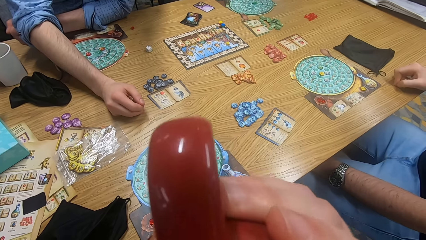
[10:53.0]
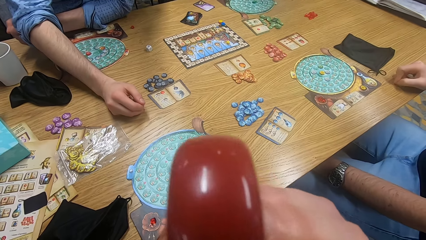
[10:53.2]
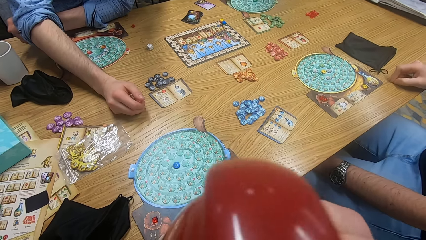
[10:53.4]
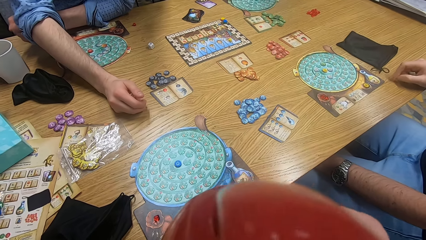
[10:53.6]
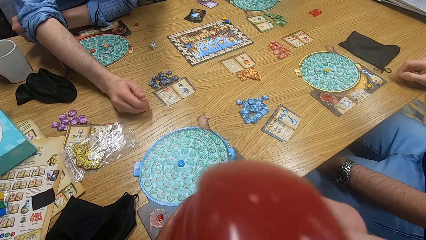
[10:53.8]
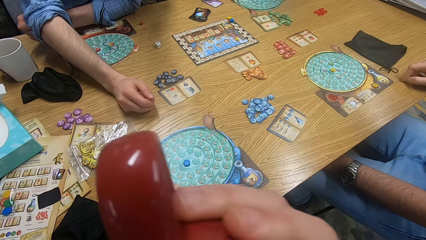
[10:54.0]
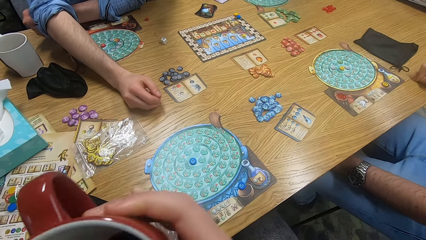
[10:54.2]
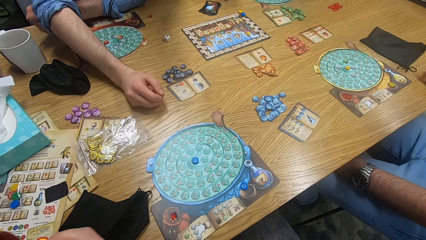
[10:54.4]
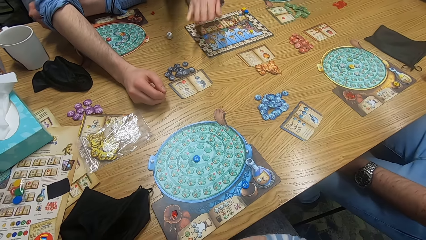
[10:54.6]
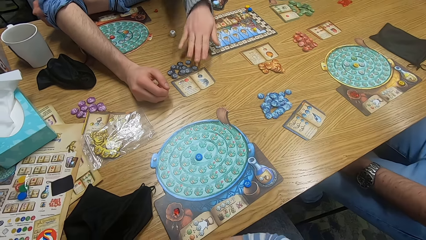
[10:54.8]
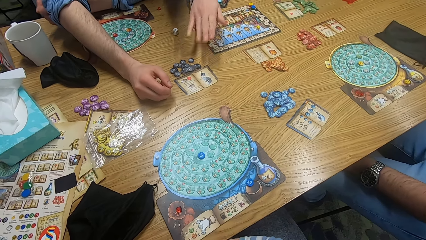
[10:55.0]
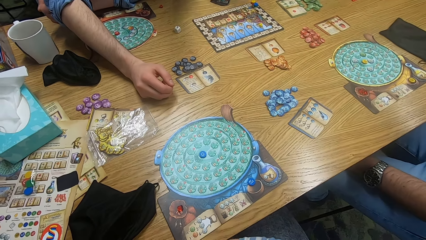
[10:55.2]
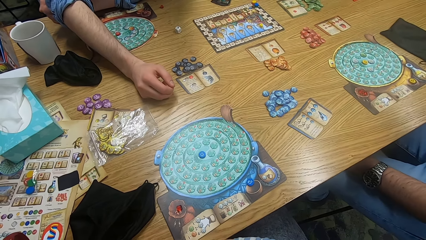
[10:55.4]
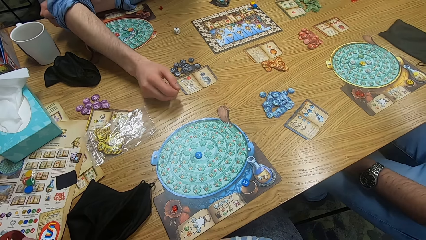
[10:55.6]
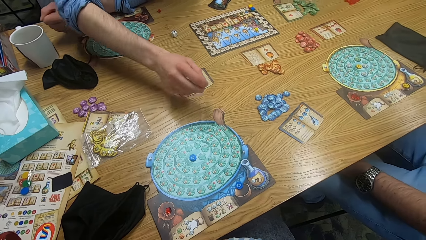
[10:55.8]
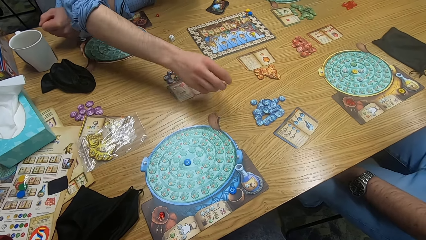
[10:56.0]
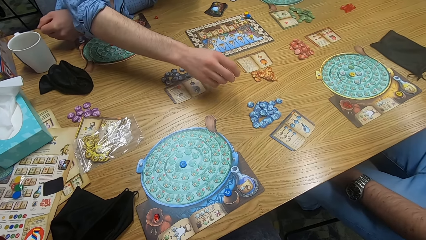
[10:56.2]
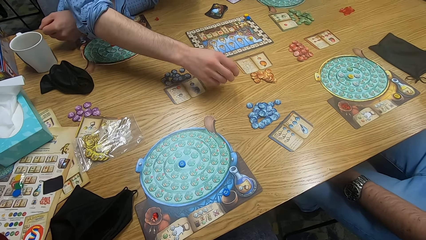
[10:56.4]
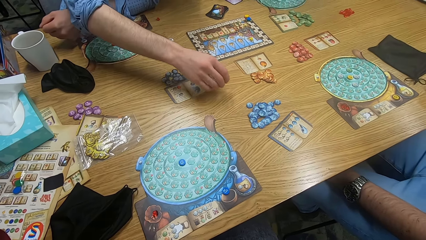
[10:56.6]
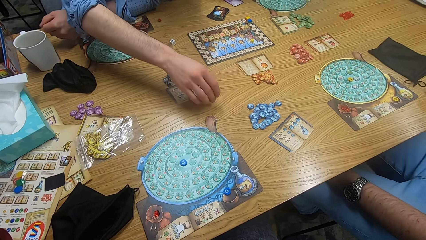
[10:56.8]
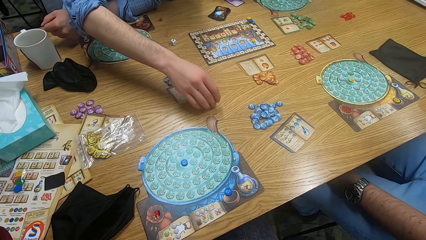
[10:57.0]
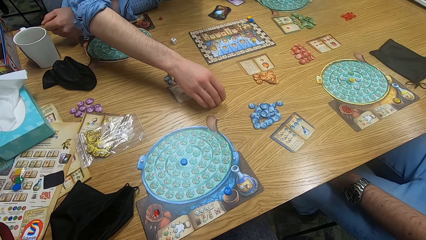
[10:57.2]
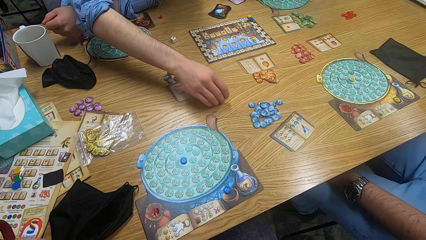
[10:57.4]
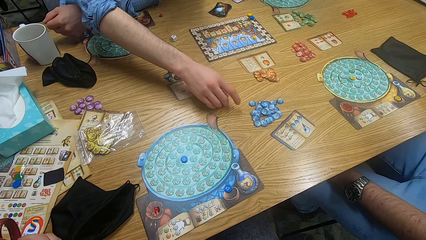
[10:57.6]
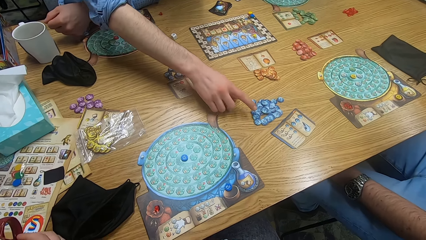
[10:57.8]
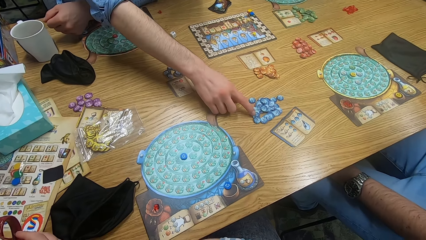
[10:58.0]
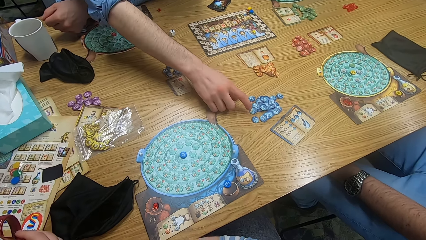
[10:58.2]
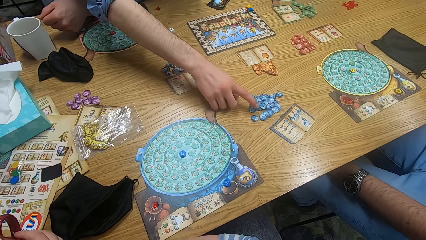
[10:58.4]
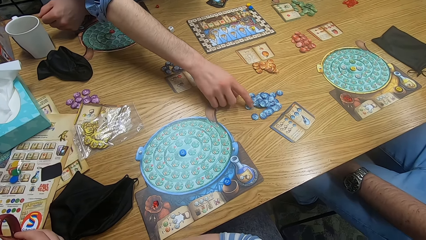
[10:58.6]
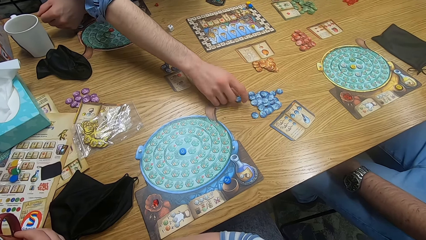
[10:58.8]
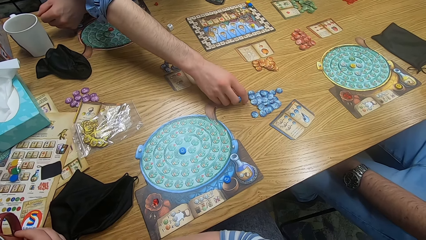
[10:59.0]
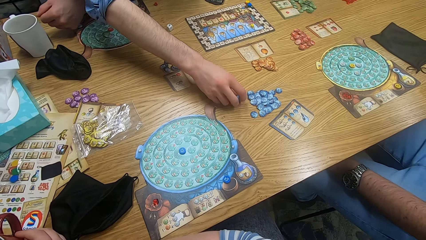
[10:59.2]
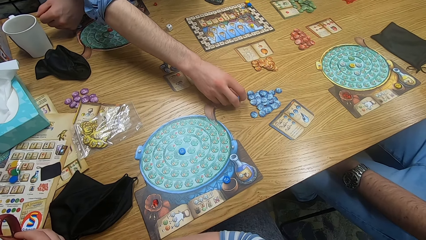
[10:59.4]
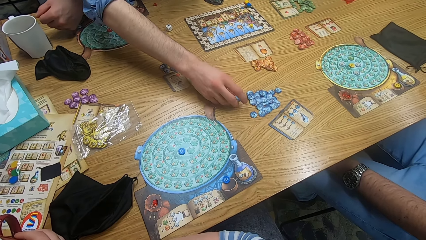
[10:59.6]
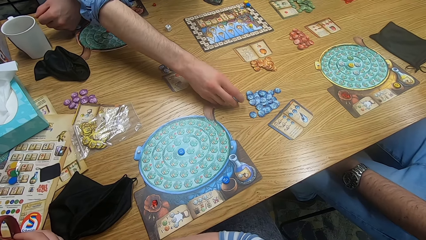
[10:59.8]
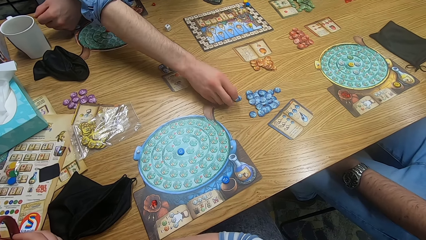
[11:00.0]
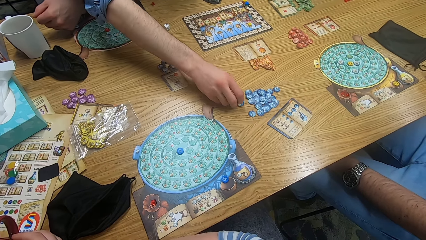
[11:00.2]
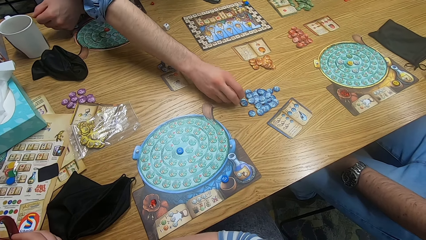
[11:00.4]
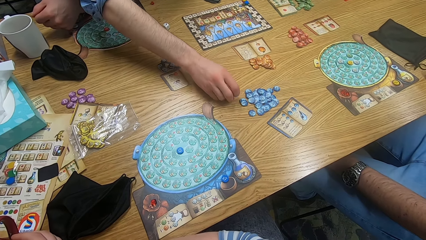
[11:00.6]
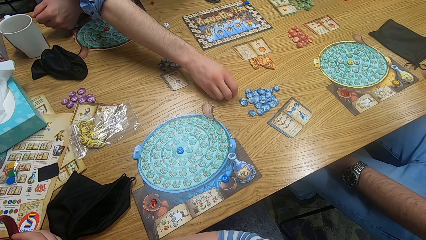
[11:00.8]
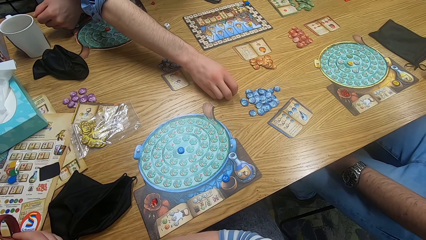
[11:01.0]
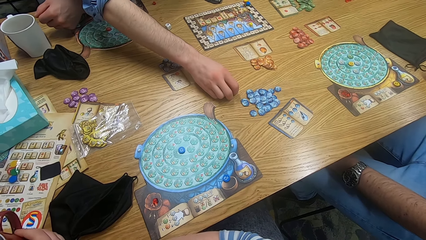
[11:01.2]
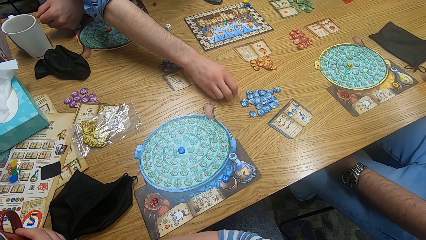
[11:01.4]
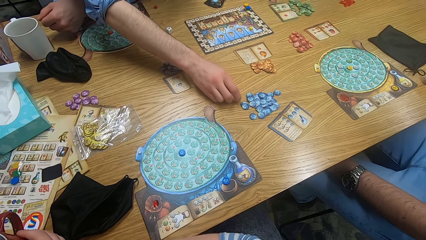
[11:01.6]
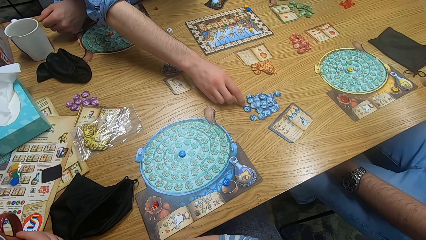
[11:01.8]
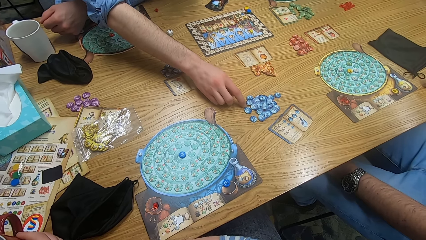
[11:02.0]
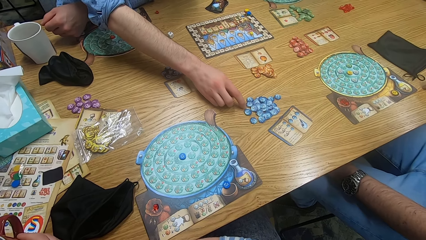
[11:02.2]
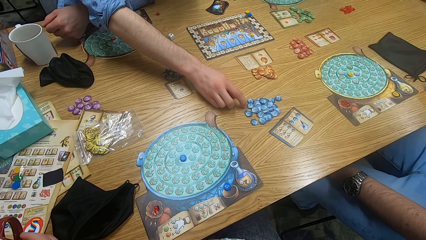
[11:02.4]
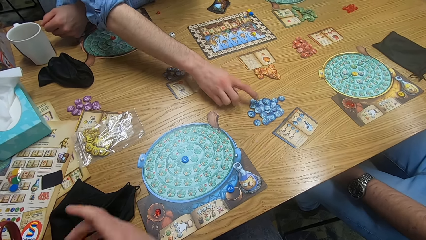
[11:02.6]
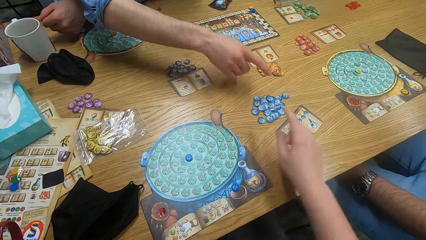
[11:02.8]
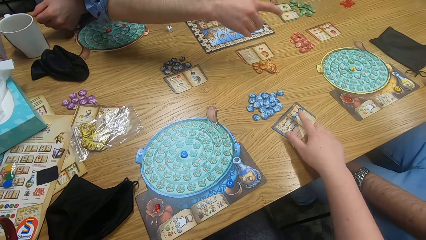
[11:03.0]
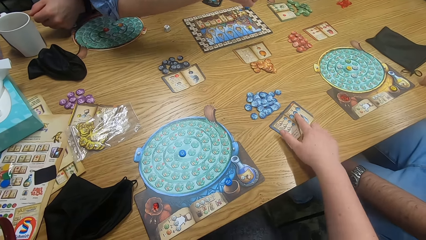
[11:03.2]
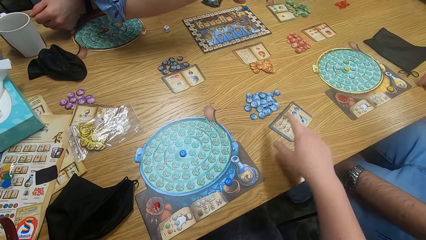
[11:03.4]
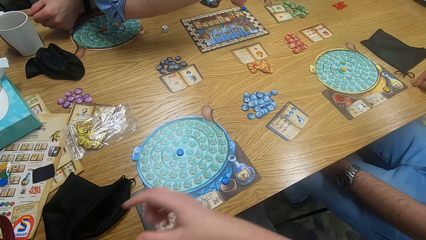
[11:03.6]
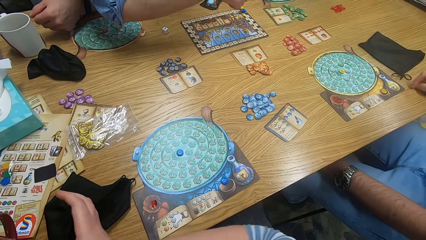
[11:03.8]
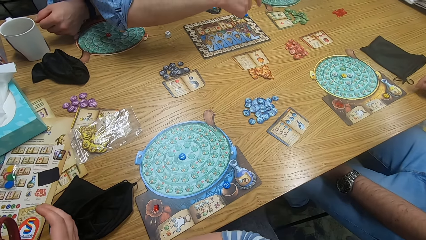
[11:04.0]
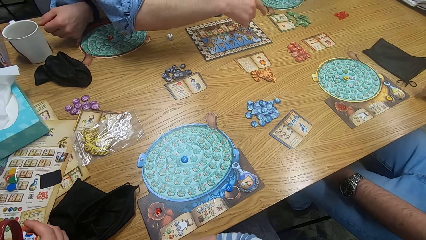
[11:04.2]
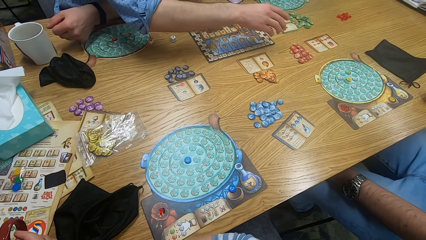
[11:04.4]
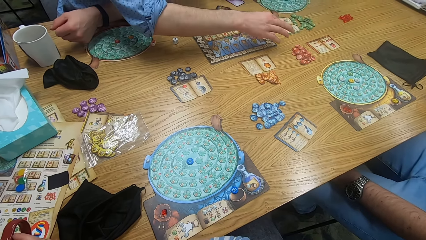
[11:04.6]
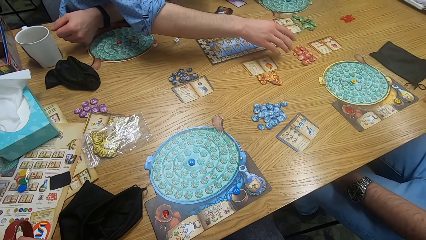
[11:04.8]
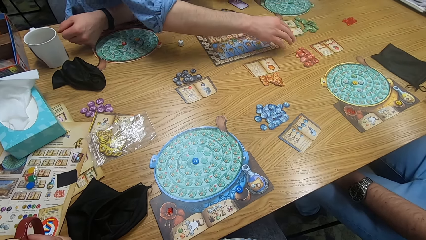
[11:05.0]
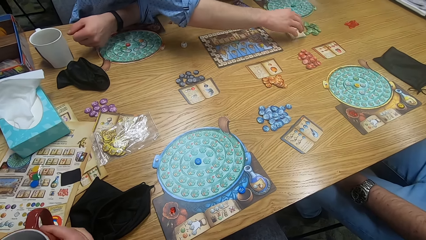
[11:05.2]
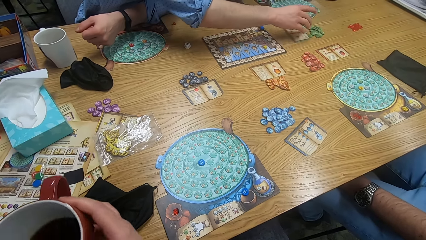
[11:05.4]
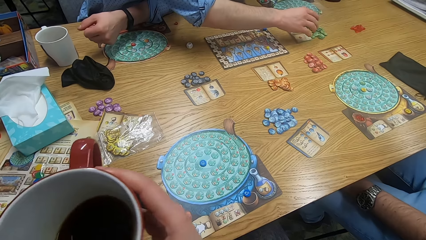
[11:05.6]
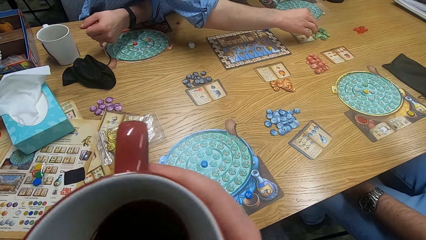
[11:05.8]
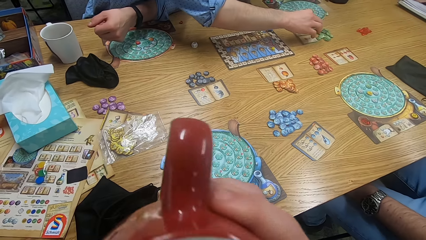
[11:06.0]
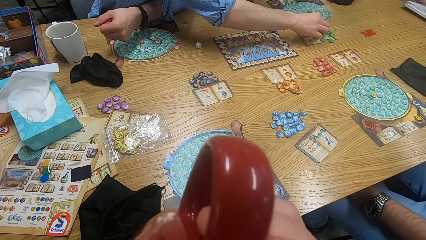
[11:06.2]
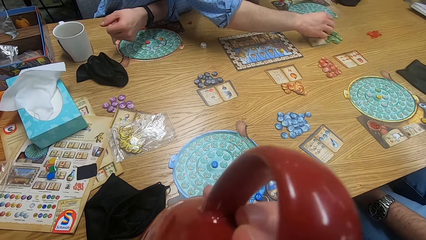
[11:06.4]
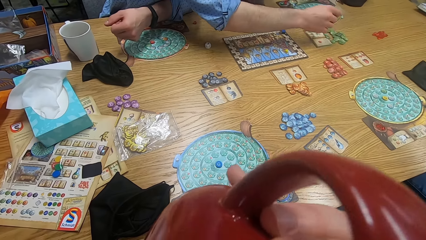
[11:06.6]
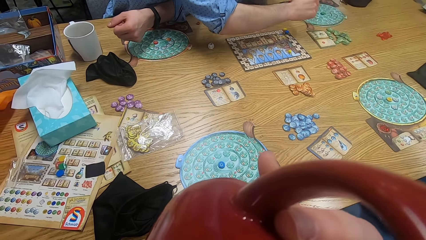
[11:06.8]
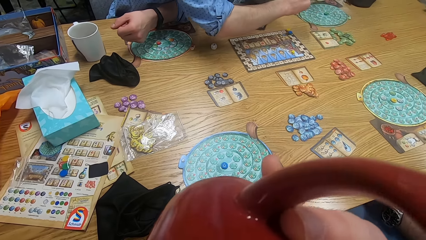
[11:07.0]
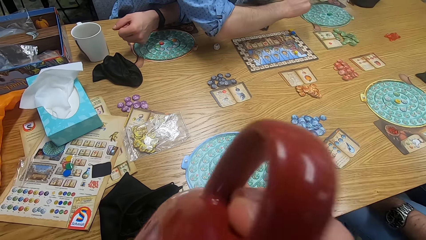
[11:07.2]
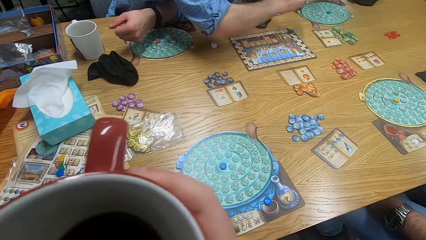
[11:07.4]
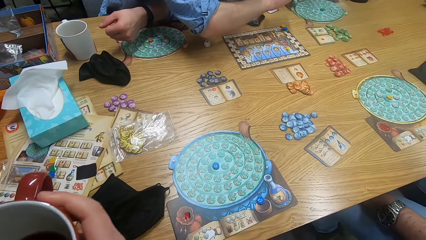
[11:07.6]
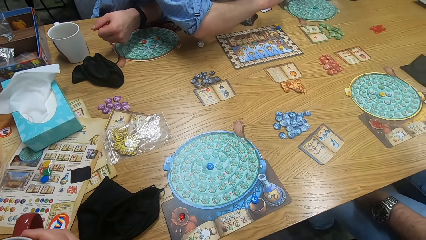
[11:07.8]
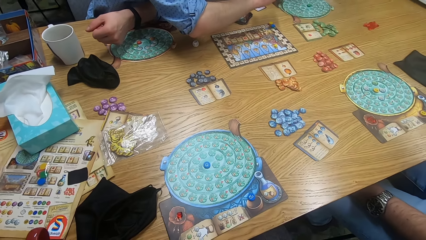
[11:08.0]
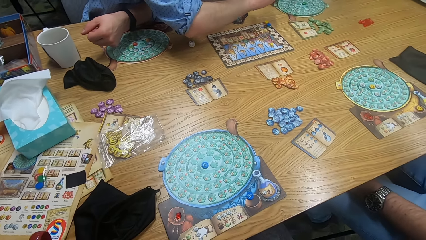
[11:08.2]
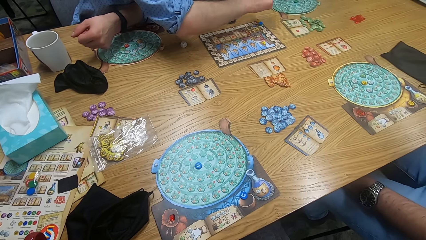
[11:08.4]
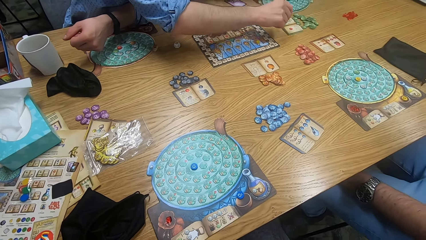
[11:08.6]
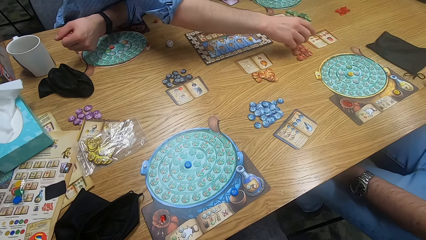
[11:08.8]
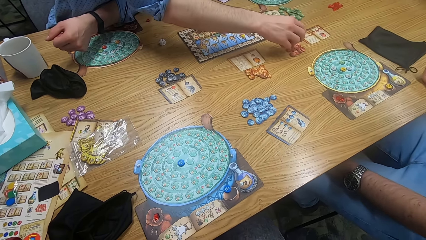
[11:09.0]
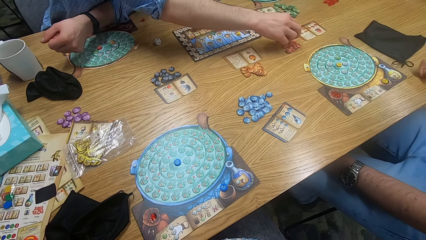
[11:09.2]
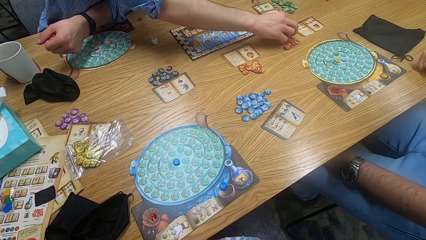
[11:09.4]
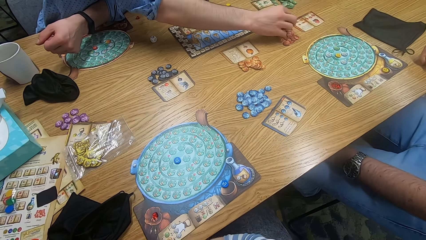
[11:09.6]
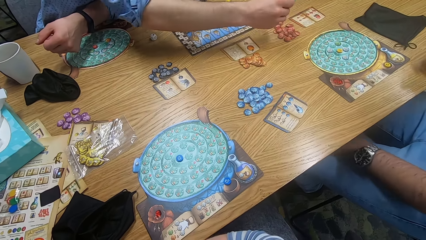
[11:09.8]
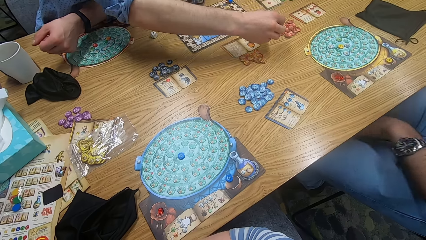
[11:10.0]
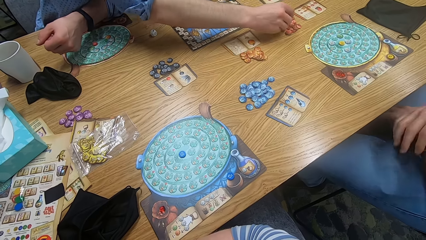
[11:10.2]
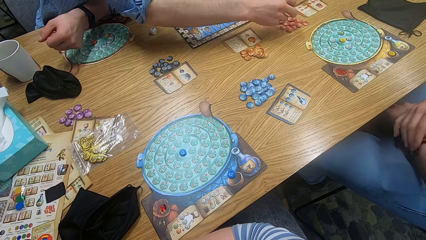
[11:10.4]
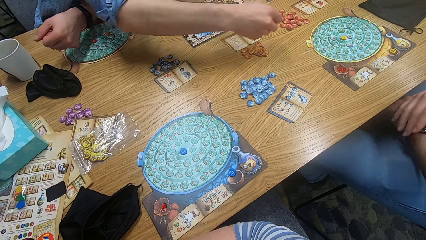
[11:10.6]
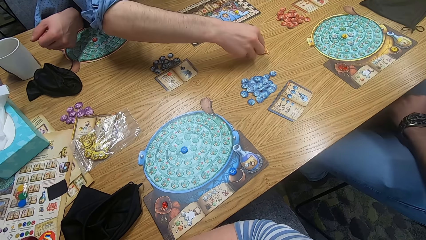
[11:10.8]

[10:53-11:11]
A man moves hands. The camera wearer drinks something from the cup. They place the cup on the table. The man moves hands. The camera wearer looks around. Another man plays the game. Another man shakes the legs. The camera wearer points at the tiles on the table. They point on a paper on the table. The second man plays the game. The camera wearer drinks from the cup. The second man plays the game. The camera wearer looks around. The second man plays the game, and plays the game again. The third man touches the watch.
